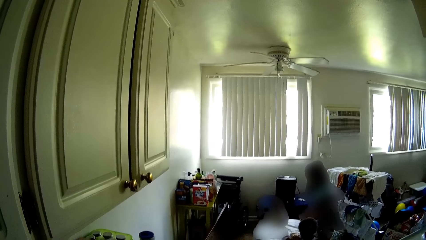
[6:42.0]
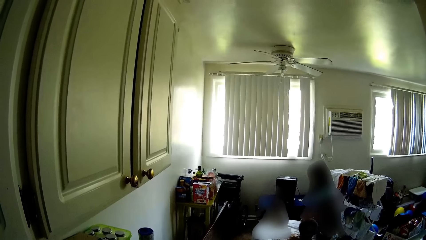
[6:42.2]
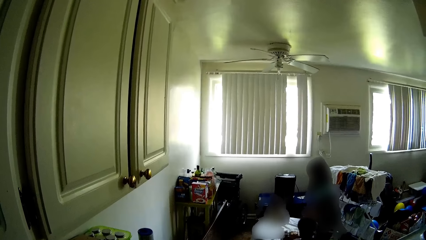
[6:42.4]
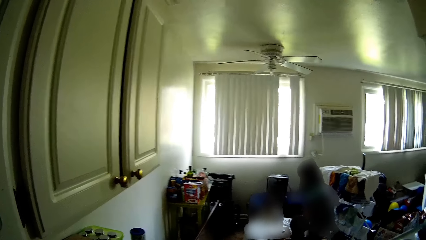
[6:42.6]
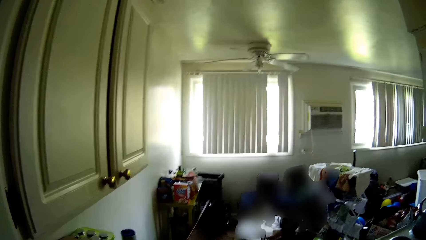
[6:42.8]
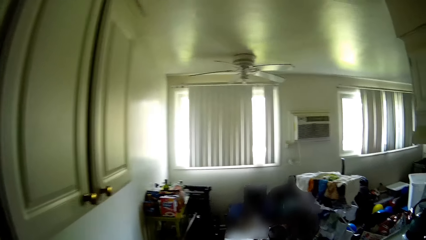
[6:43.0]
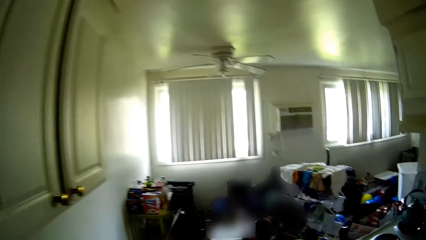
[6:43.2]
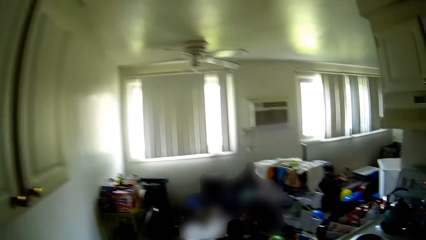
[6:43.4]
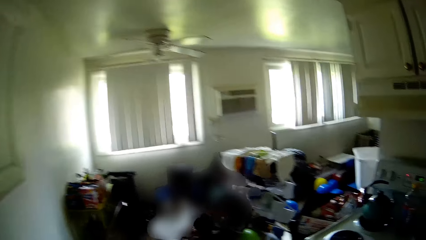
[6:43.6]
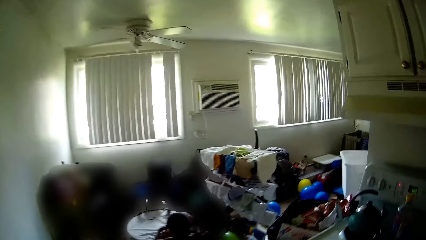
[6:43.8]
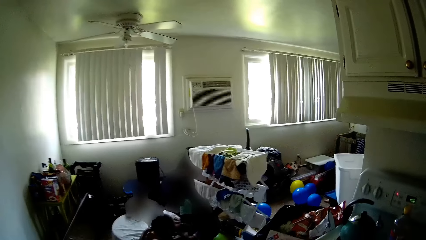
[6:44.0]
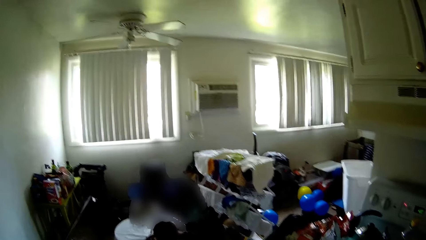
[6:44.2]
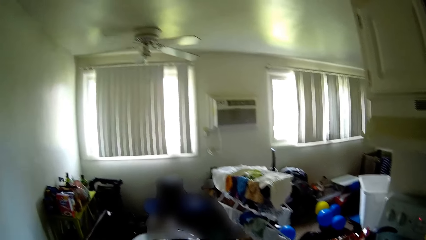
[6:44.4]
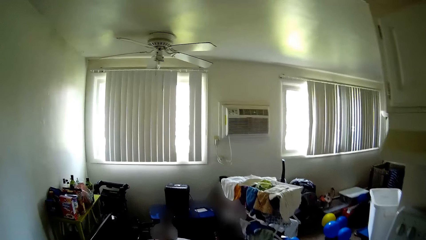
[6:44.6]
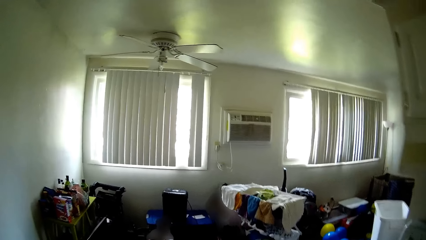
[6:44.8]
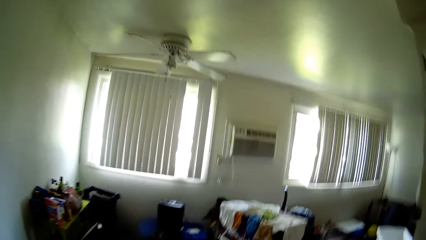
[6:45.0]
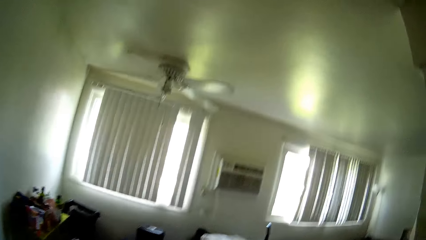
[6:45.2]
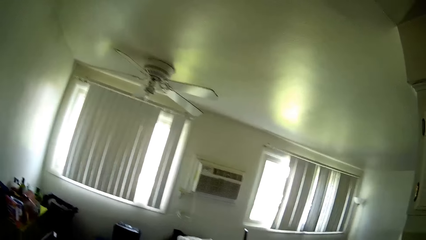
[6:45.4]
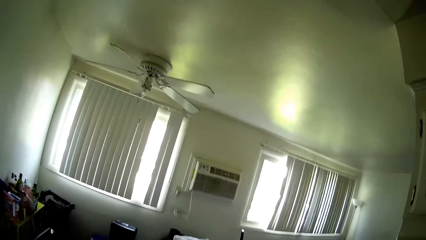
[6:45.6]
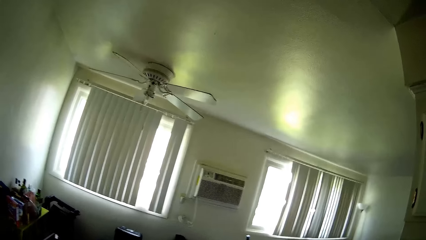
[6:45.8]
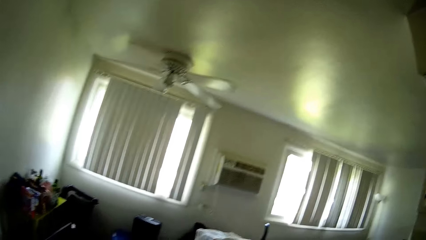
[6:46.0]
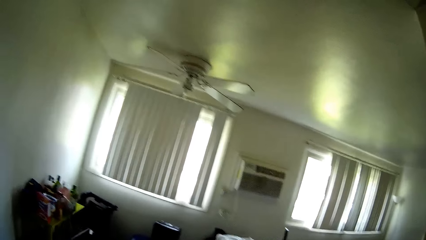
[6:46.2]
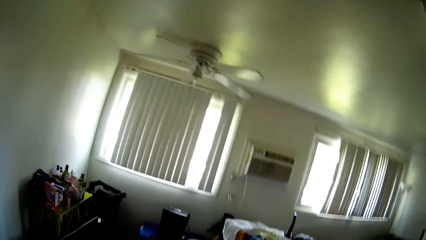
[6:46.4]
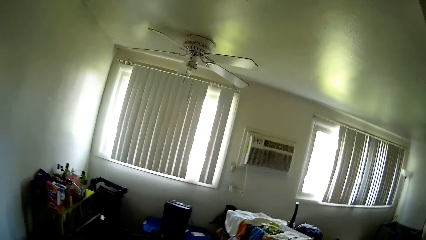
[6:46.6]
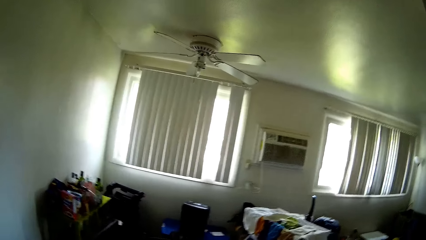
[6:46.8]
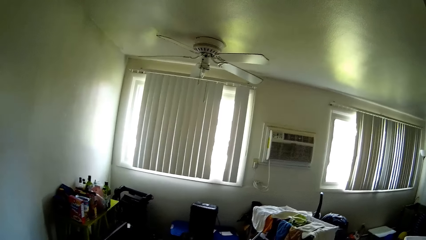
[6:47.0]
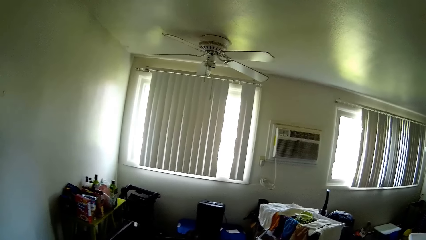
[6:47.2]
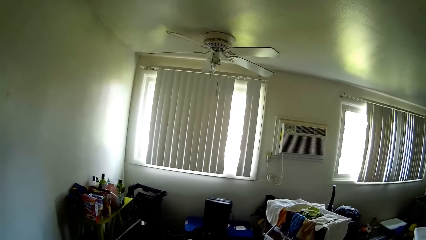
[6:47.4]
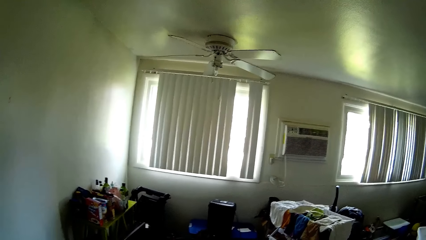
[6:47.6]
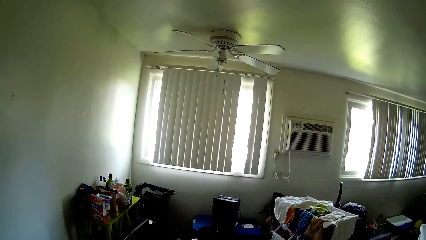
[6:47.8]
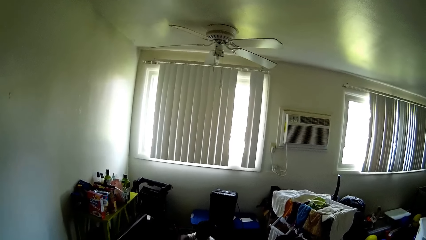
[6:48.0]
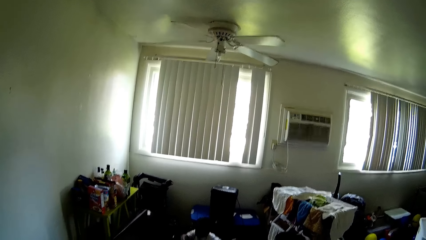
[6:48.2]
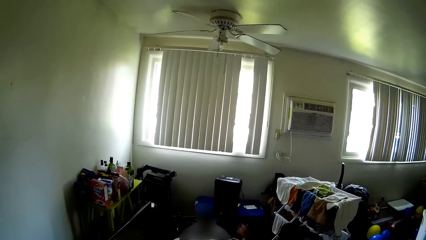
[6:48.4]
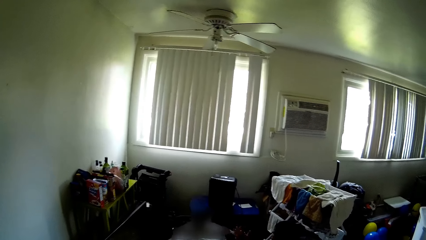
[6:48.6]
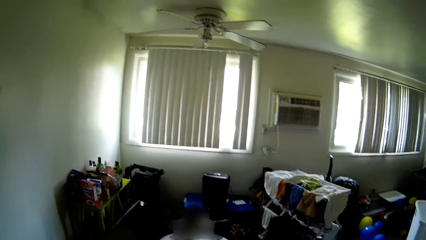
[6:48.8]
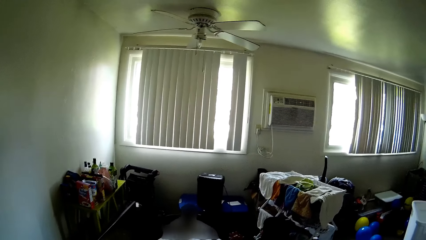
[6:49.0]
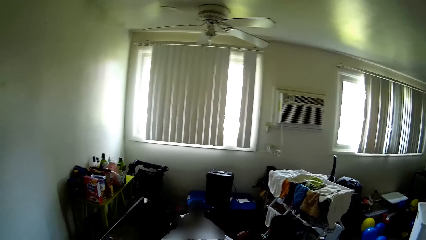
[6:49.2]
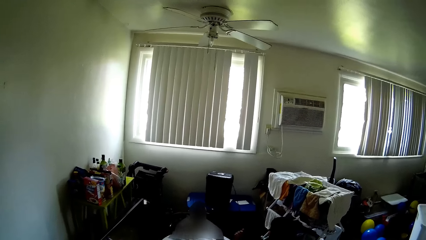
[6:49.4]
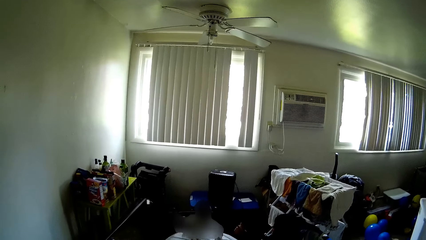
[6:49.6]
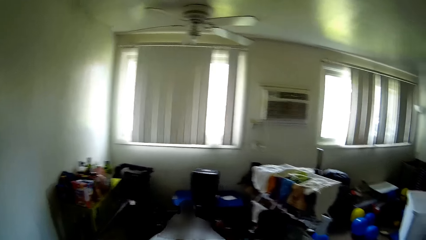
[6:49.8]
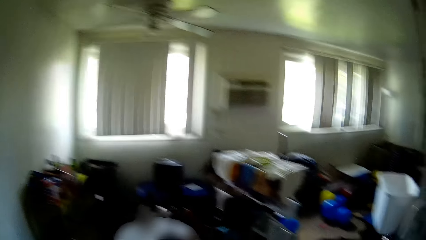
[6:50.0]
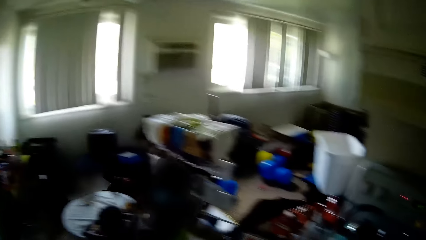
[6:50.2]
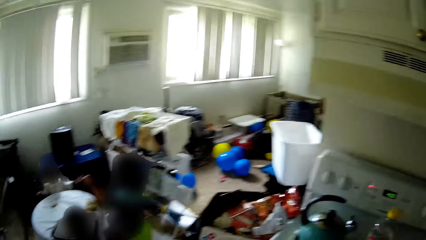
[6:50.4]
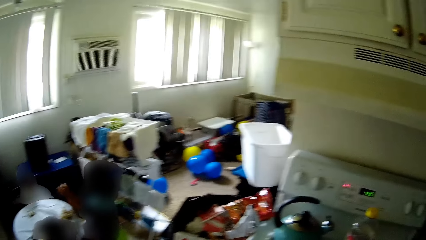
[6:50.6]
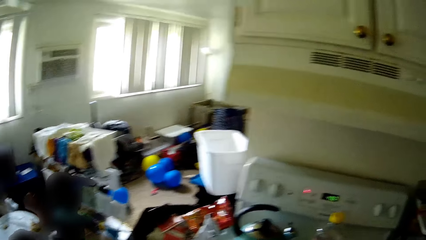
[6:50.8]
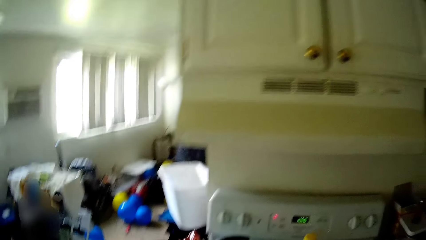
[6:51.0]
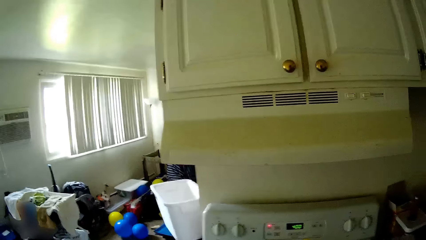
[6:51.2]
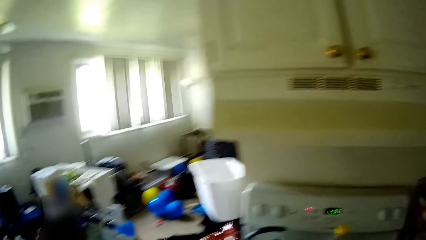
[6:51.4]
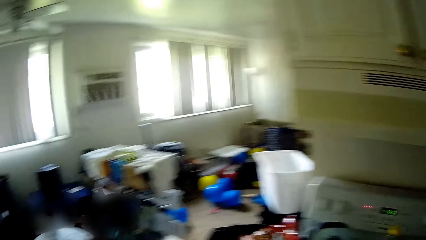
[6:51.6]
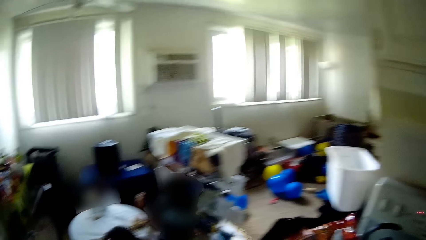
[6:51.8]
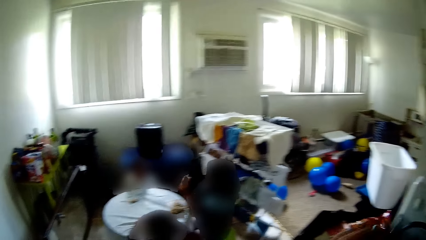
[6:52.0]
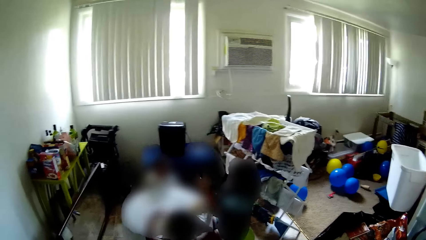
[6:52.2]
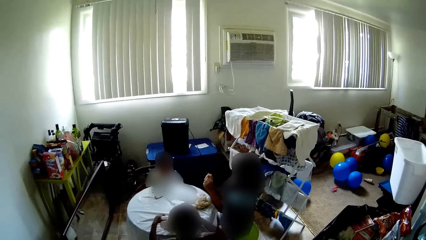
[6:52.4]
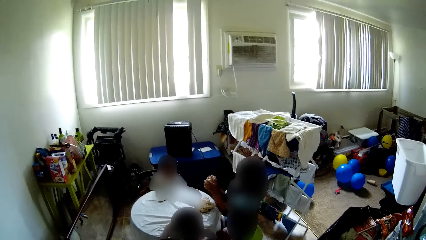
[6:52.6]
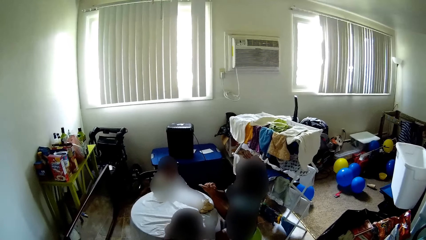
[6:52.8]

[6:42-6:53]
The camera wearer walks around. They look around.
